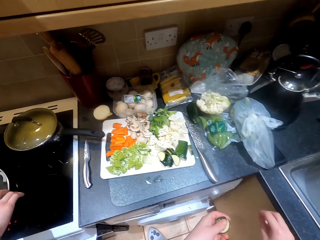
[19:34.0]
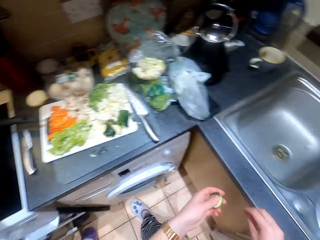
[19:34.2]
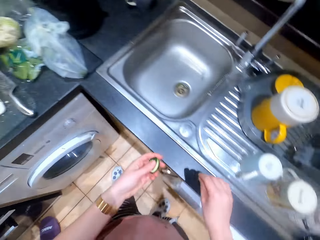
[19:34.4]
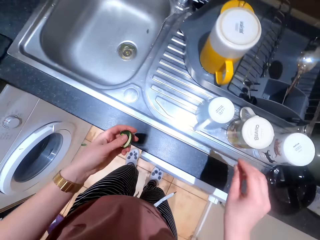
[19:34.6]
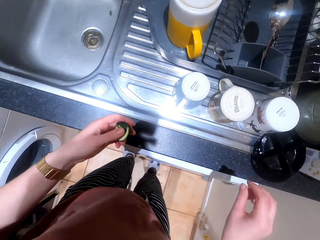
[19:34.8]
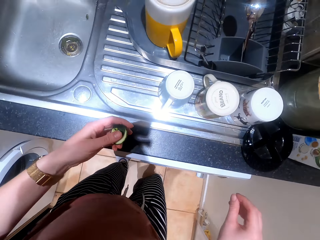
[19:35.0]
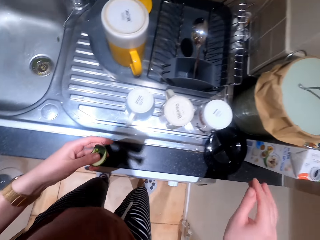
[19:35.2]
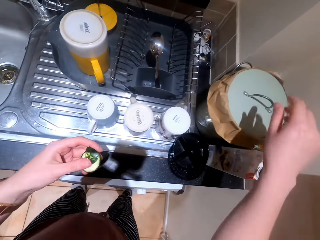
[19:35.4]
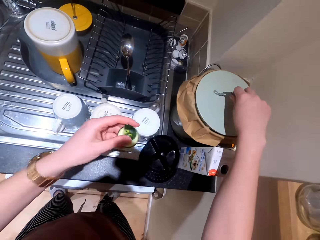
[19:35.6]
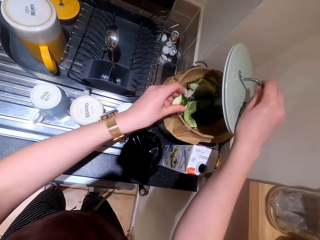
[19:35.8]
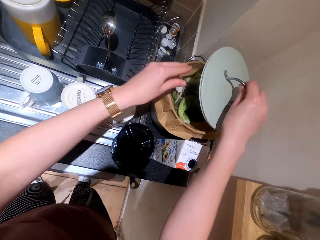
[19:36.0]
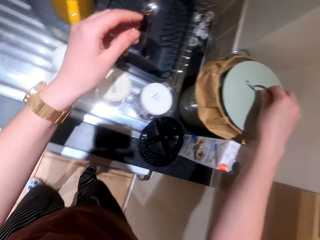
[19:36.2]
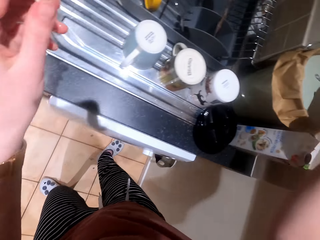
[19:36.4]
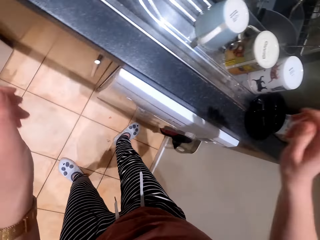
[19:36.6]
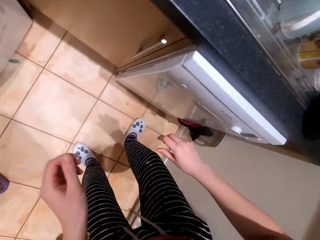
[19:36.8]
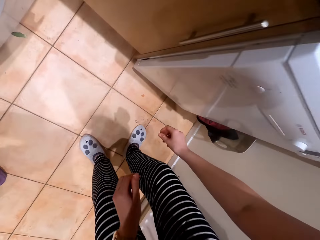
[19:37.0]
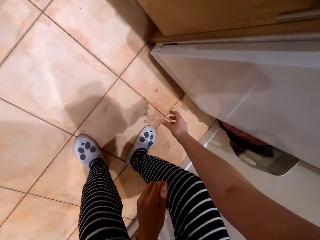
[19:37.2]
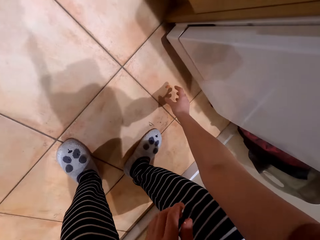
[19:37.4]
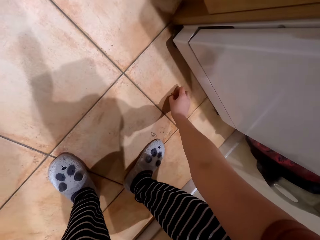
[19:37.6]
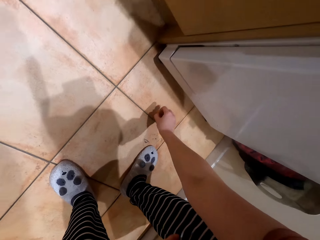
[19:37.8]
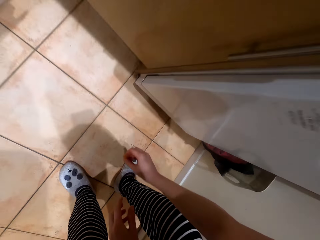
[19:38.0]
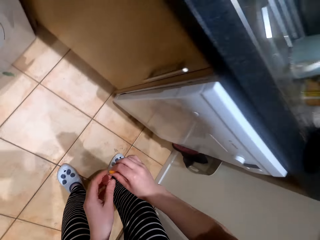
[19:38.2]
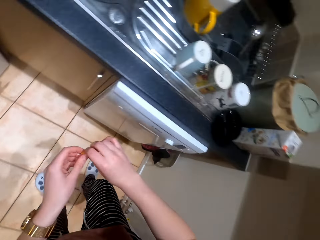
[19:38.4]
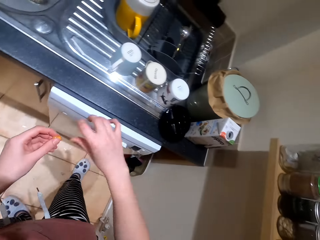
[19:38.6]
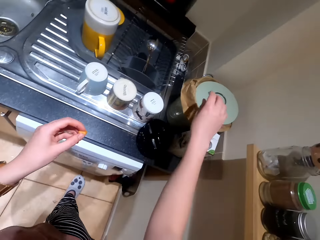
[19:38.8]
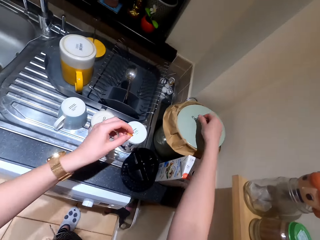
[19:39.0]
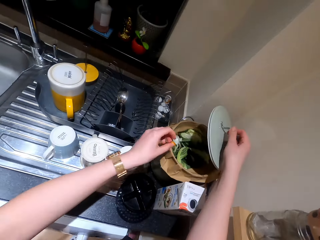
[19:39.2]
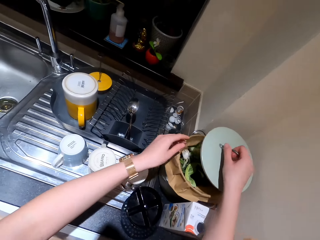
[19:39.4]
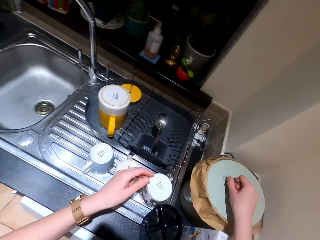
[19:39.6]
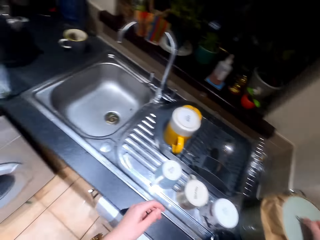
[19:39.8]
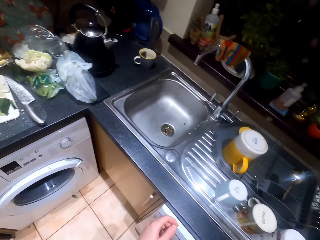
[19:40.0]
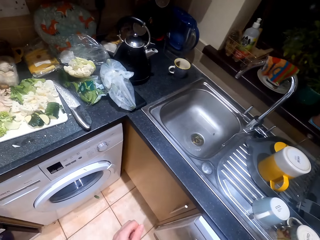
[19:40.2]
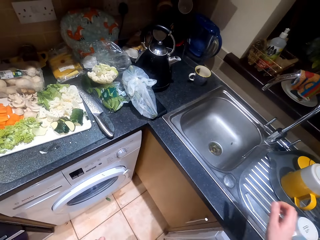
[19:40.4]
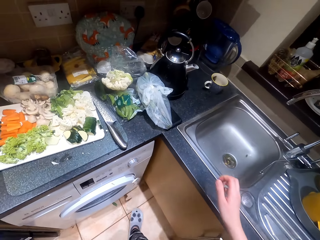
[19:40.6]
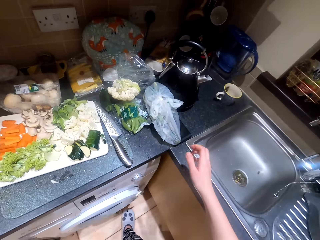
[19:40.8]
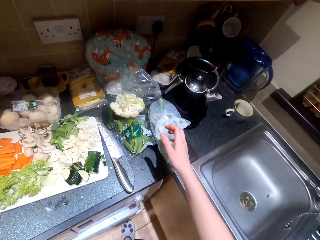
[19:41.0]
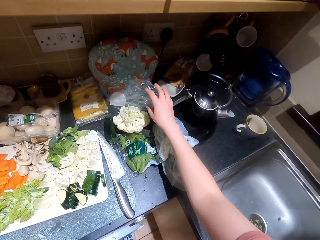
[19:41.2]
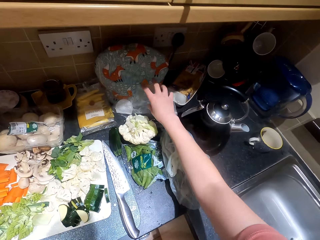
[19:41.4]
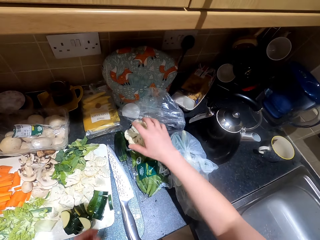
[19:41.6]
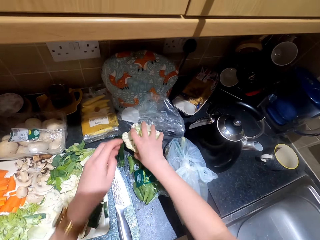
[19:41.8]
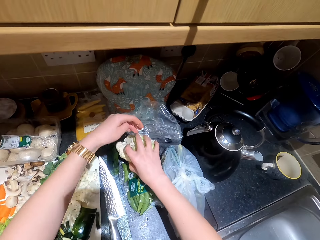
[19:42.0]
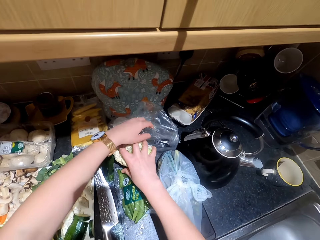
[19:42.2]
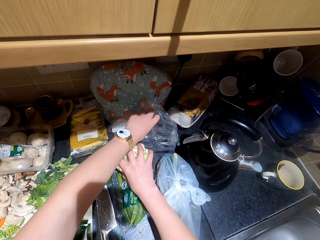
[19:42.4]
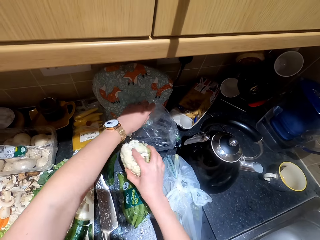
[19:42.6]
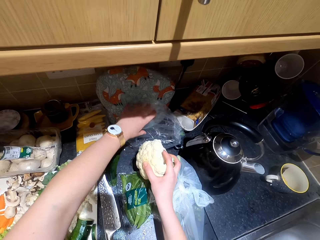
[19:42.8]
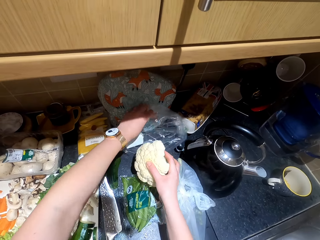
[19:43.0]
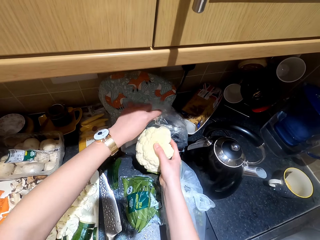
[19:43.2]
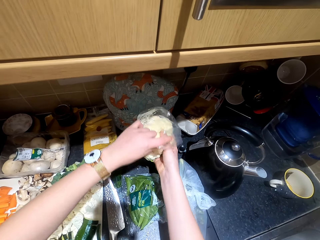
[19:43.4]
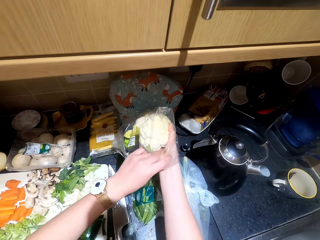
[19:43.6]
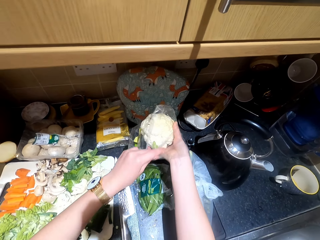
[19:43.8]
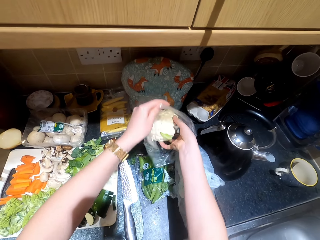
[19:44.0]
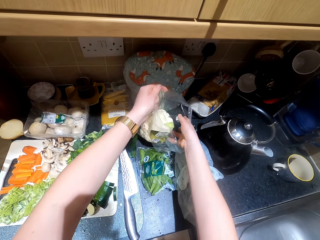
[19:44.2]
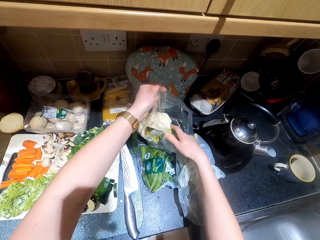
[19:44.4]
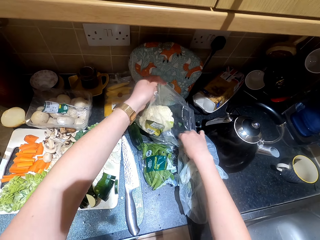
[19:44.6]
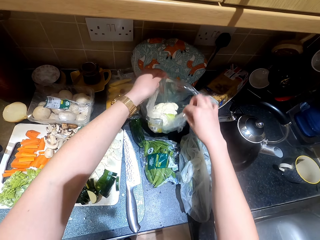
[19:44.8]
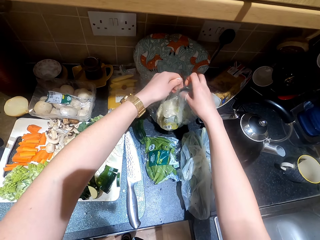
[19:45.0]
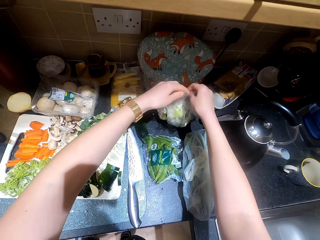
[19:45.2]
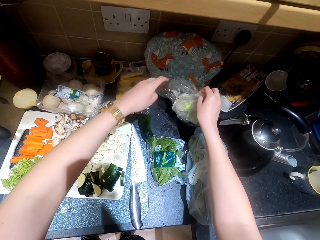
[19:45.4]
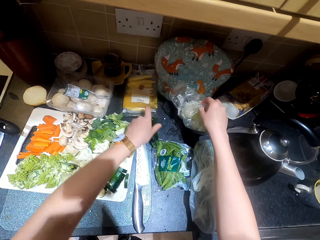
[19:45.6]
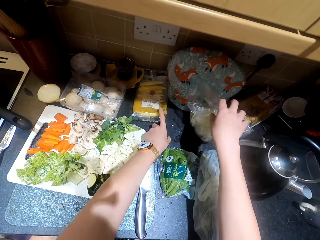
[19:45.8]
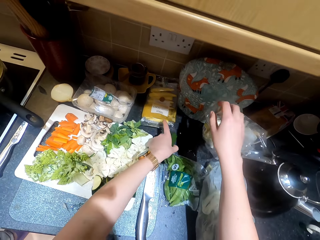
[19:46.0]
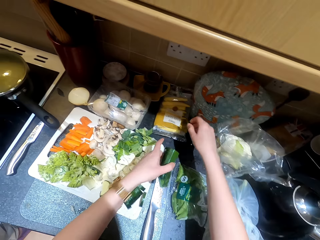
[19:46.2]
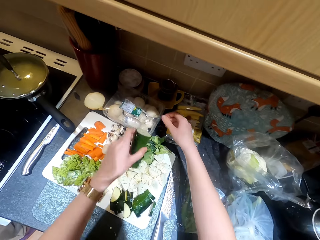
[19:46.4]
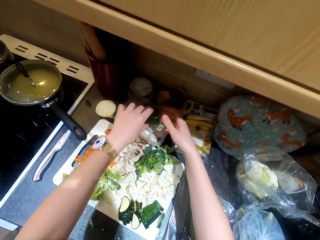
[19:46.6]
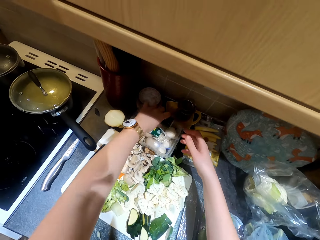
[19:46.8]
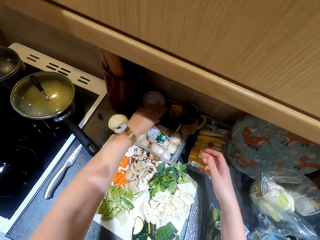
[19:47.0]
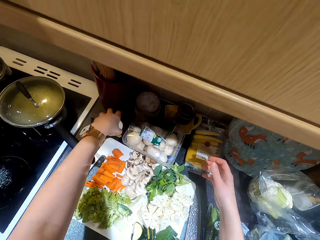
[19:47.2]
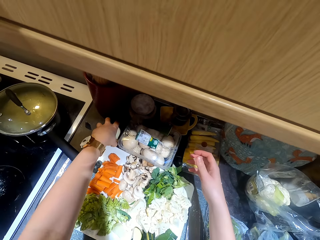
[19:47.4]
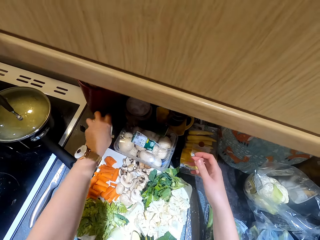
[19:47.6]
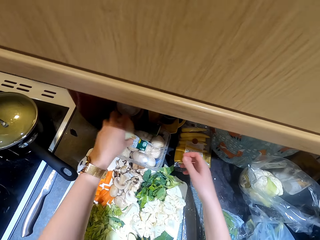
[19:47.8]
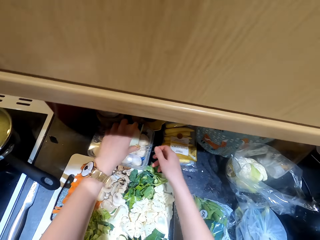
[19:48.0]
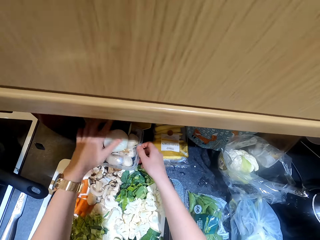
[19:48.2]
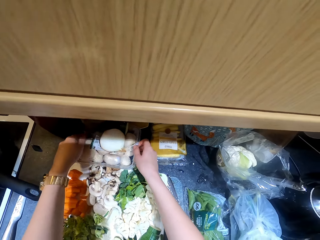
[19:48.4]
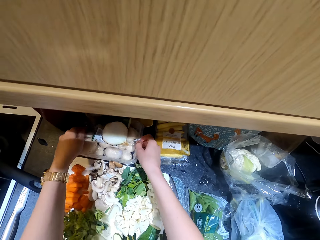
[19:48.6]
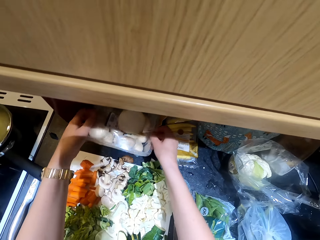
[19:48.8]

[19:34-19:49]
The camera wearer puts the knife down. They pick up pieces of cucumber from the table. They walk around a kitchen. They throw the slices of cucumber, which fall. They put trash in a trash bin. They pick up trash from the floor. They put the trash in the trash bin. They throw the slices of cucumber, which fall. They walk around the kitchen. They pick up broccoli or cauliflower from the counter. They put the cauliflower in a wrapping bag. They put down the broccoli on the counter. They move the cucumber on the counter.

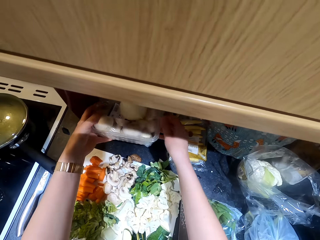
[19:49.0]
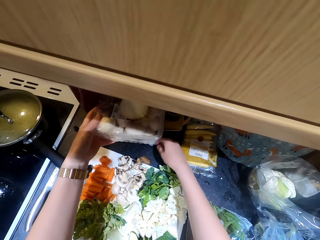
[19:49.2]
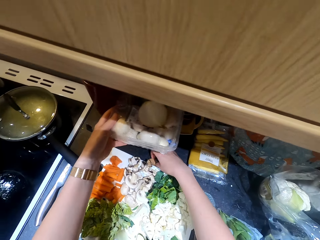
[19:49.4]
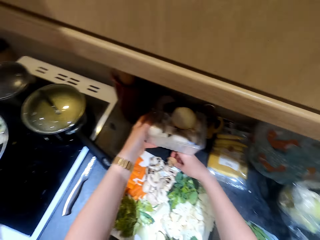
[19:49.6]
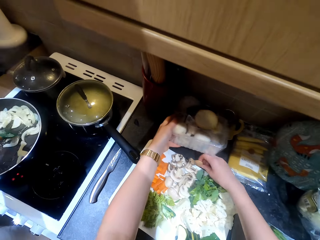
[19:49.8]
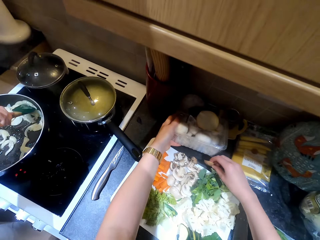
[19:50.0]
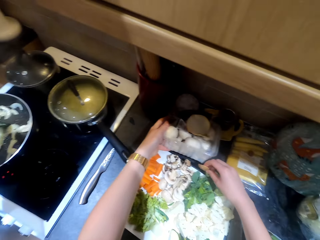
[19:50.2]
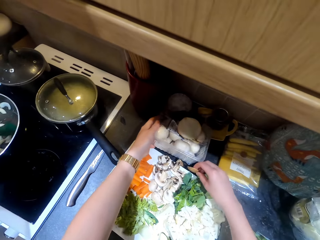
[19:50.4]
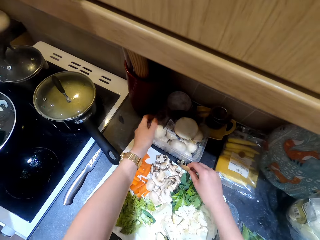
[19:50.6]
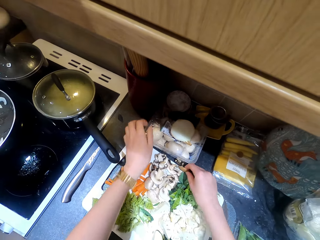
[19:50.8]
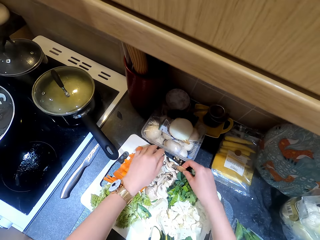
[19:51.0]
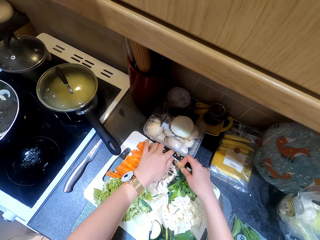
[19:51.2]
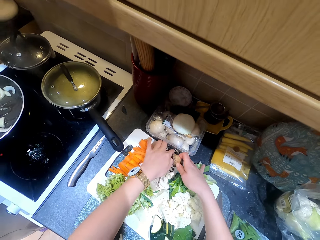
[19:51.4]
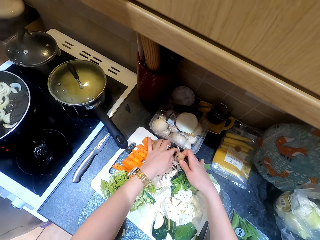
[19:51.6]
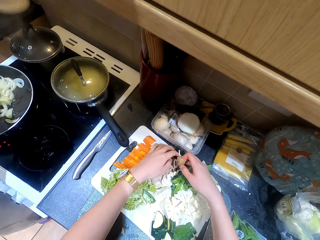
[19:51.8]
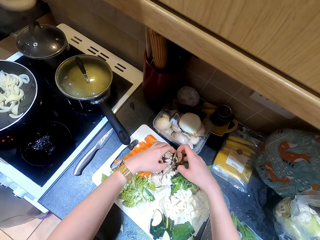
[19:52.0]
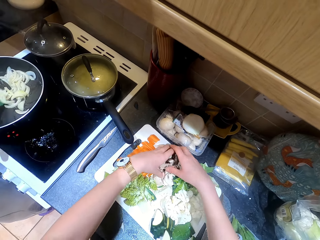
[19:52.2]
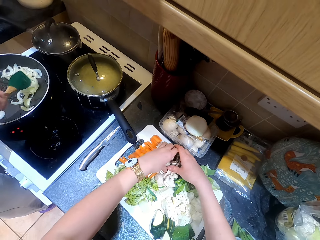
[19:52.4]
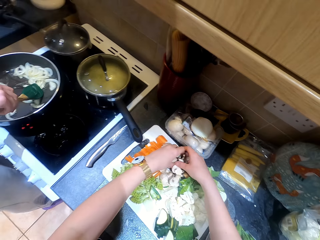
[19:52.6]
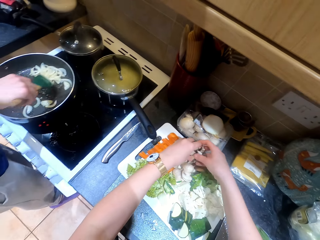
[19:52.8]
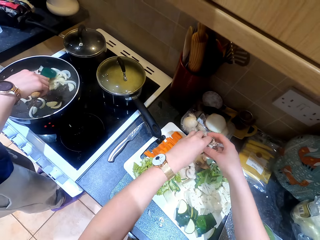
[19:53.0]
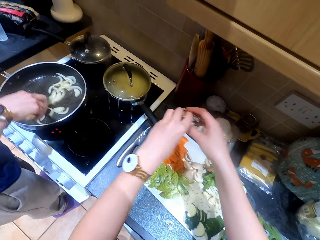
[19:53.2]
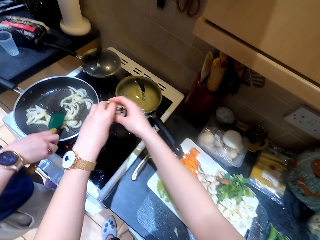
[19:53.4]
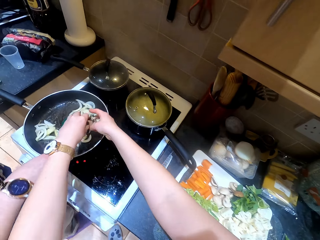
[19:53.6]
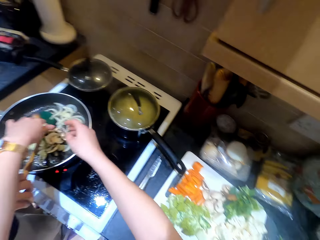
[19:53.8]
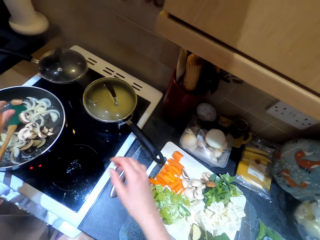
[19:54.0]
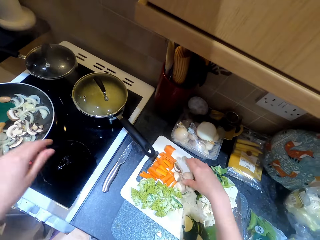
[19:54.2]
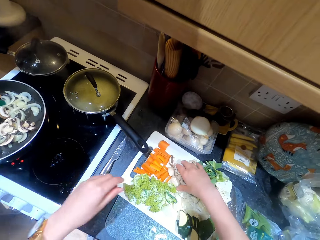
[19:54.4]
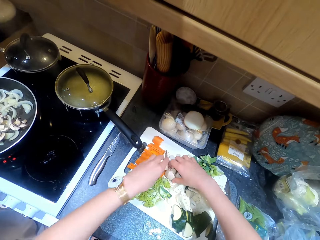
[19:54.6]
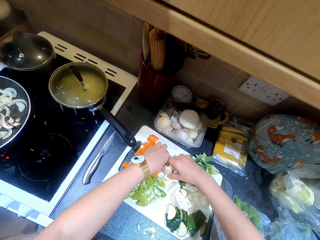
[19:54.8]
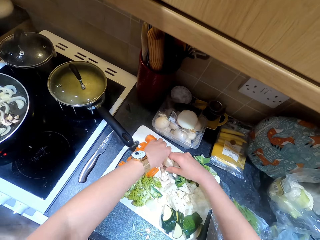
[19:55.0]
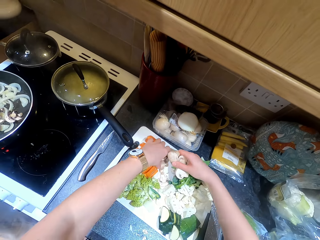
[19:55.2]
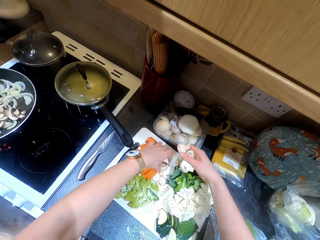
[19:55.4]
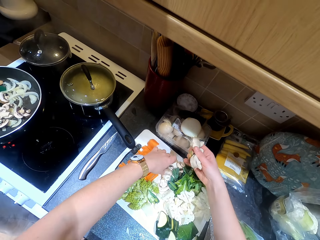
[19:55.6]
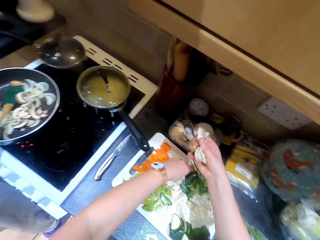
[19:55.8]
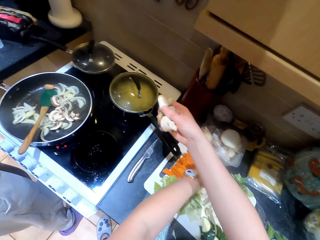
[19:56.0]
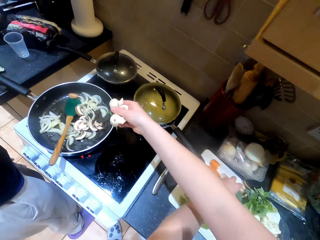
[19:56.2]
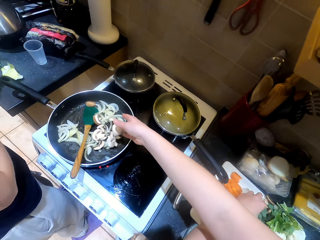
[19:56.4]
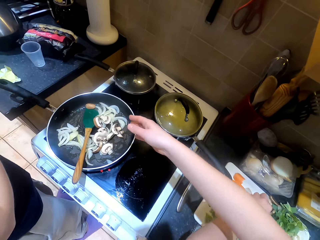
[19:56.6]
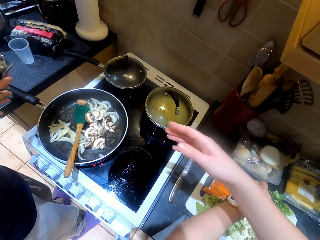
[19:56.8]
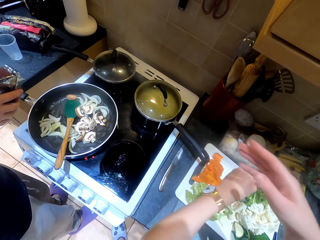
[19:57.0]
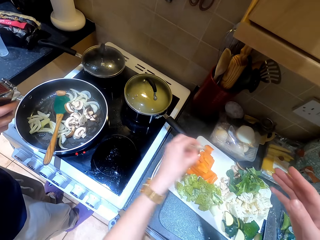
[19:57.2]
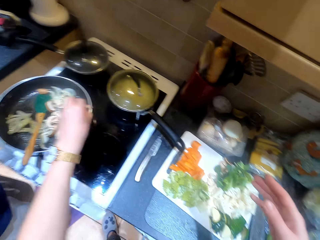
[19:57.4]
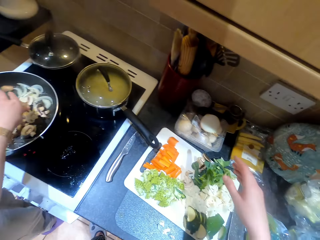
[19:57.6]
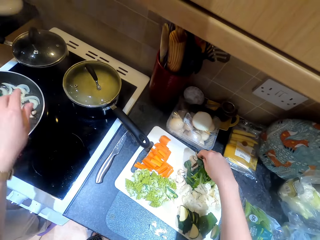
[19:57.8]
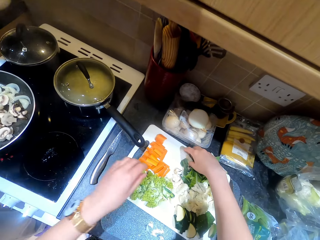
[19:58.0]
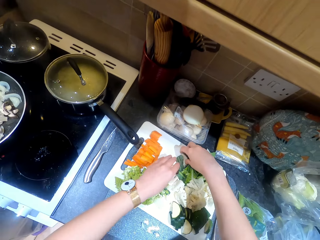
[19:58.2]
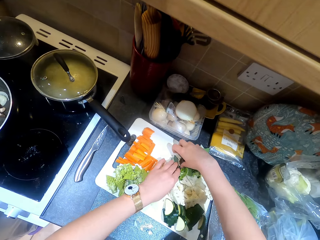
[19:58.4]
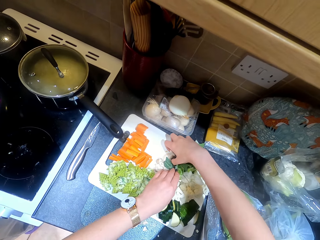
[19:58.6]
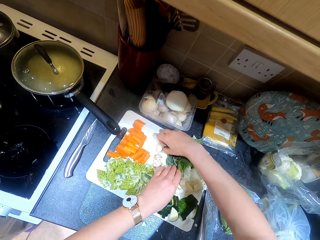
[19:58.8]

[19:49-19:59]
The camera wearer adjusts a storage can on the counter. They pick up a mushroom from a chopping board. They put the mushroom on a frying pan. They pick up a mushroom from the chopping board. They put the mushroom on the frying pan.
